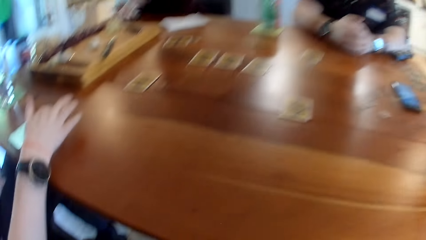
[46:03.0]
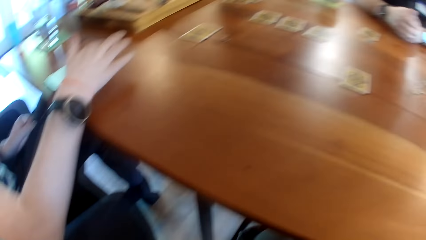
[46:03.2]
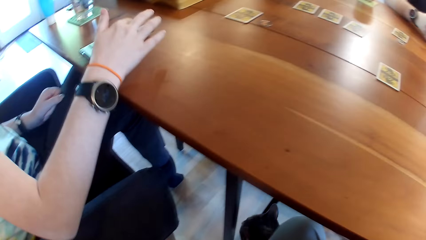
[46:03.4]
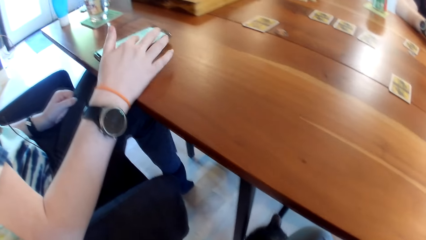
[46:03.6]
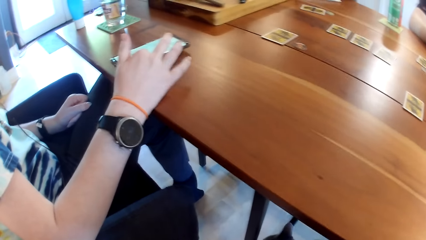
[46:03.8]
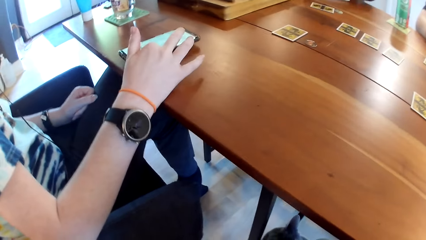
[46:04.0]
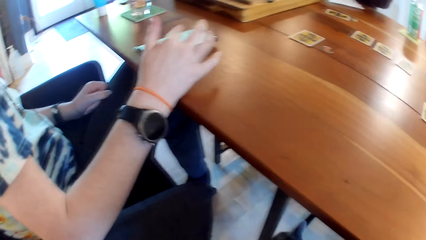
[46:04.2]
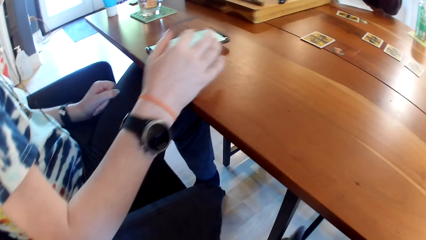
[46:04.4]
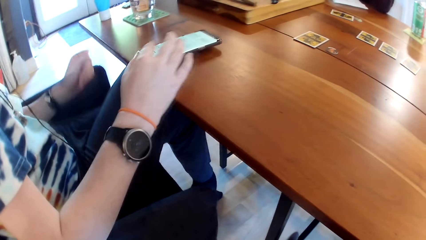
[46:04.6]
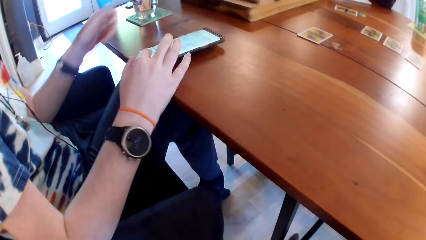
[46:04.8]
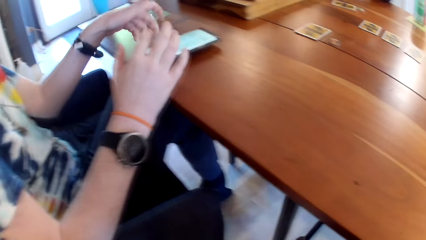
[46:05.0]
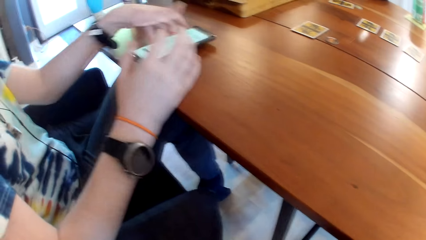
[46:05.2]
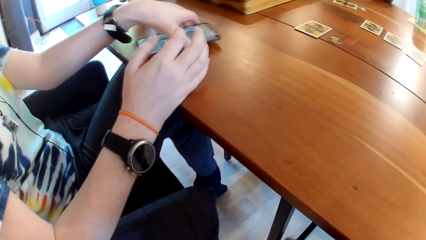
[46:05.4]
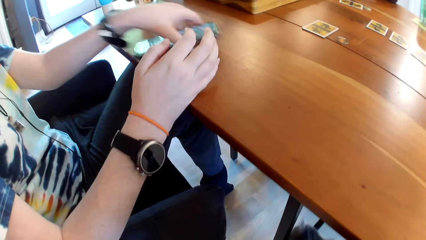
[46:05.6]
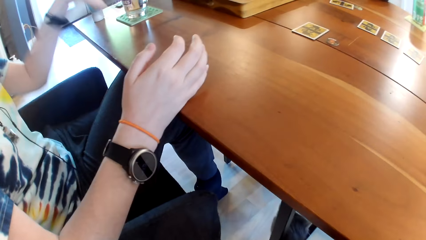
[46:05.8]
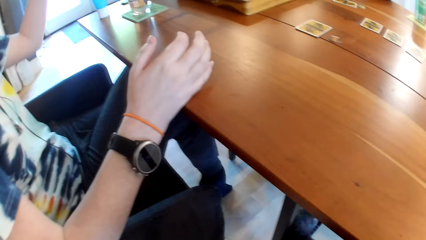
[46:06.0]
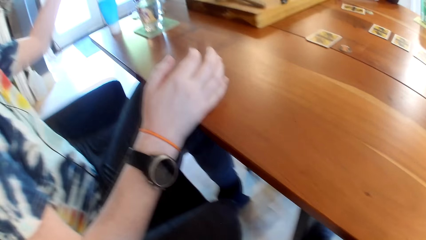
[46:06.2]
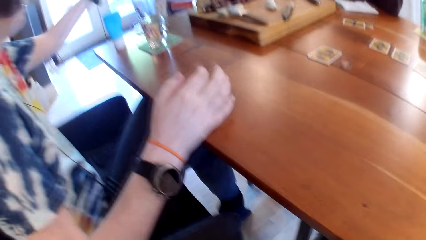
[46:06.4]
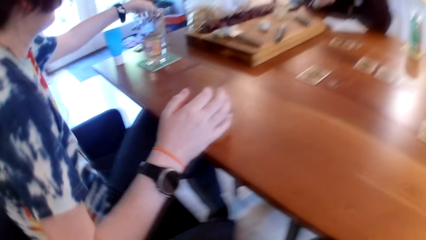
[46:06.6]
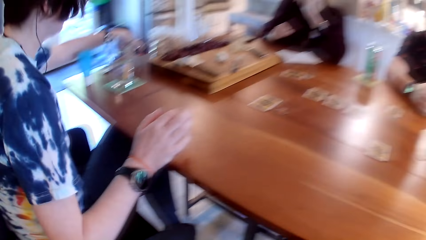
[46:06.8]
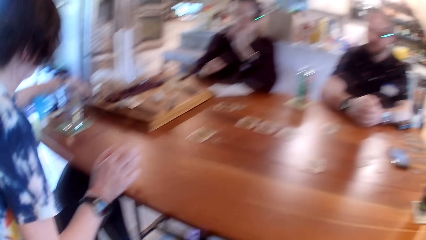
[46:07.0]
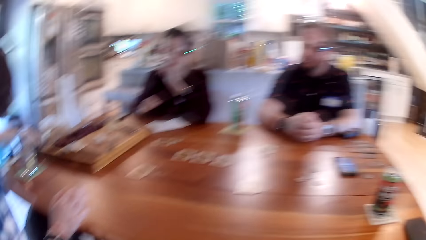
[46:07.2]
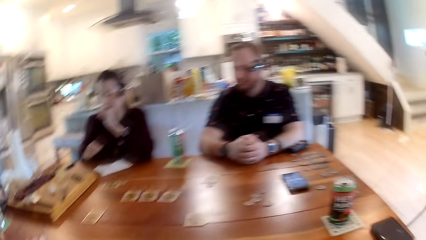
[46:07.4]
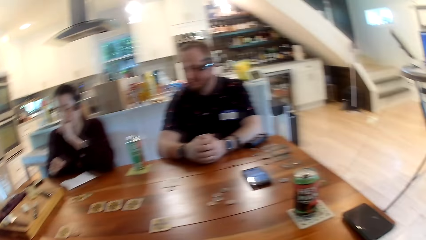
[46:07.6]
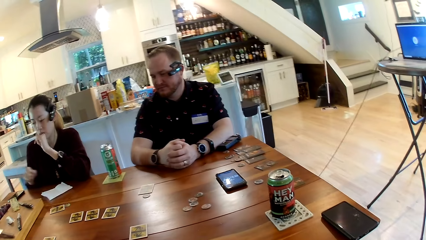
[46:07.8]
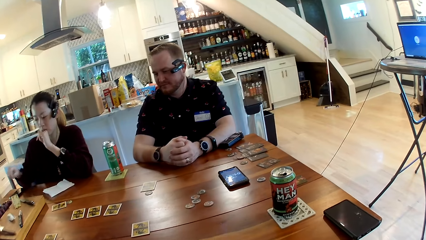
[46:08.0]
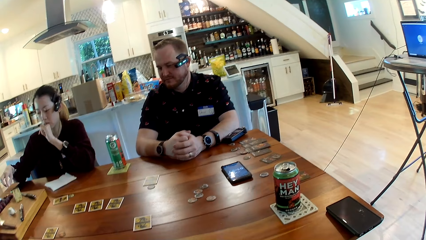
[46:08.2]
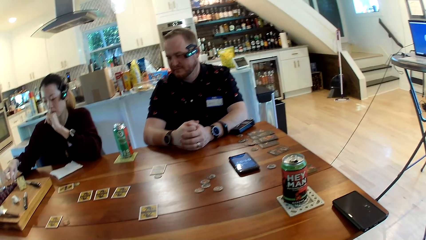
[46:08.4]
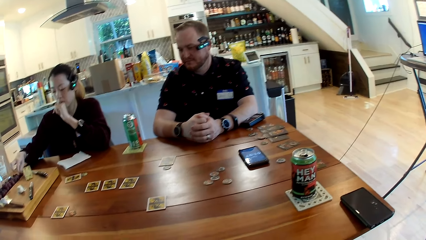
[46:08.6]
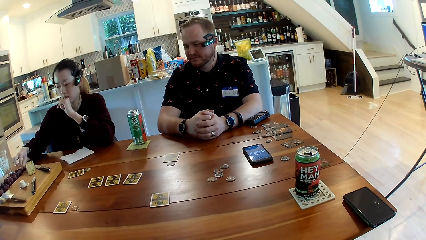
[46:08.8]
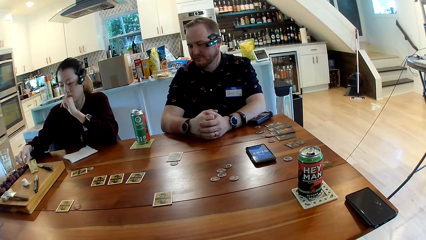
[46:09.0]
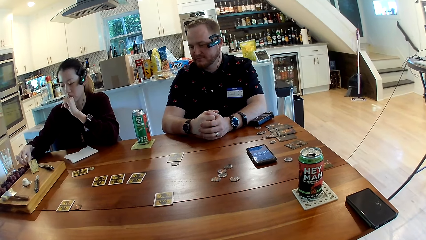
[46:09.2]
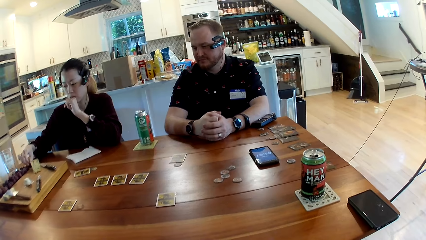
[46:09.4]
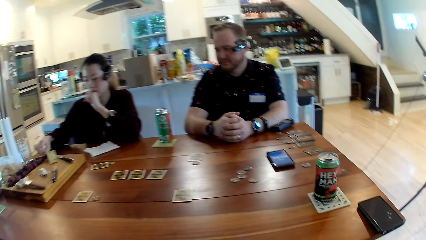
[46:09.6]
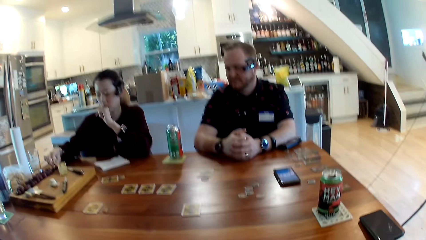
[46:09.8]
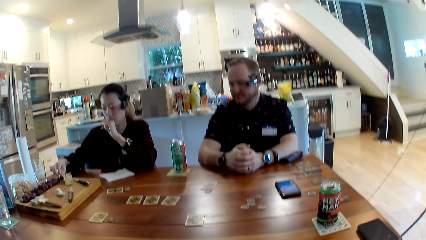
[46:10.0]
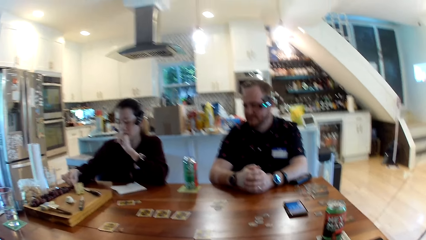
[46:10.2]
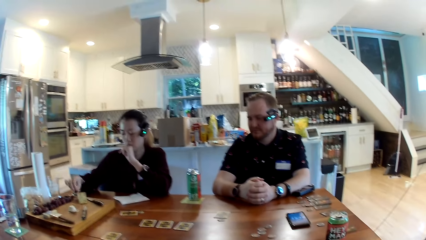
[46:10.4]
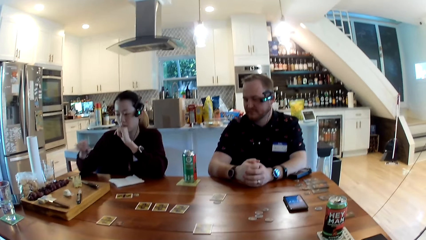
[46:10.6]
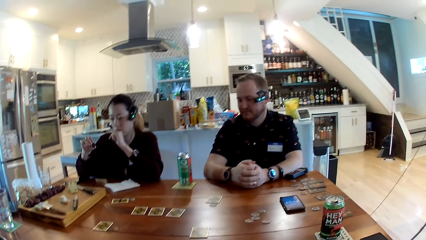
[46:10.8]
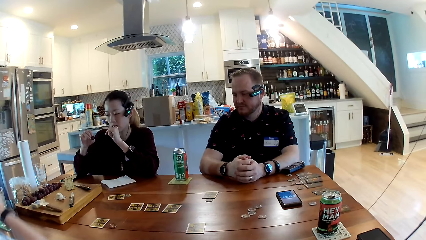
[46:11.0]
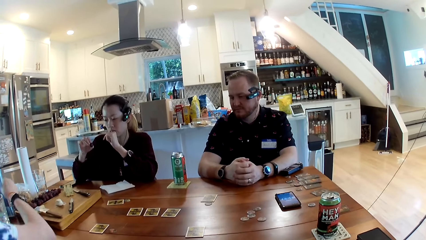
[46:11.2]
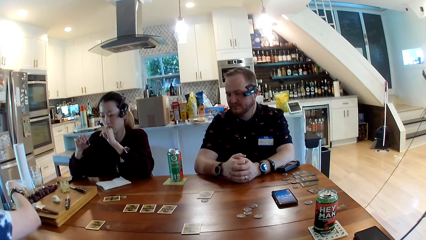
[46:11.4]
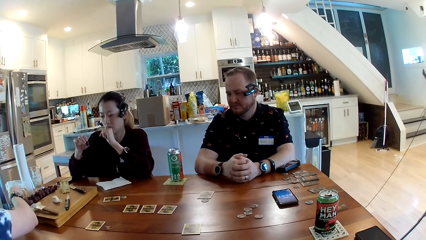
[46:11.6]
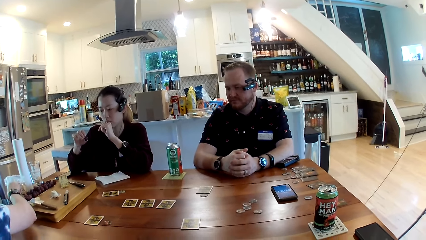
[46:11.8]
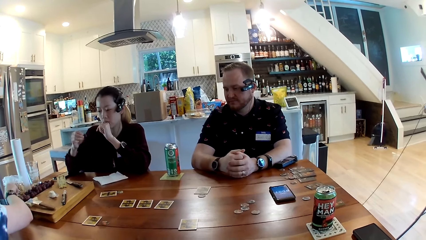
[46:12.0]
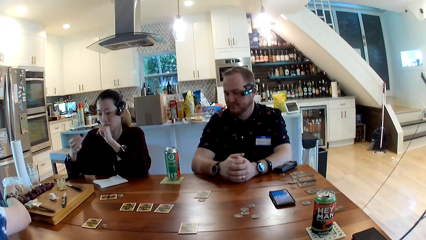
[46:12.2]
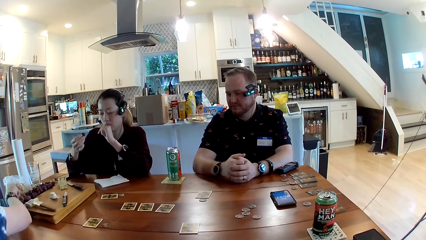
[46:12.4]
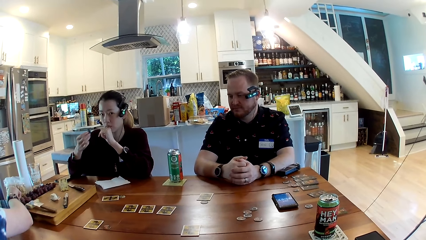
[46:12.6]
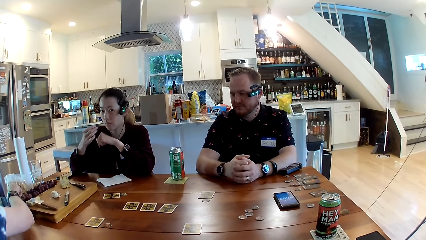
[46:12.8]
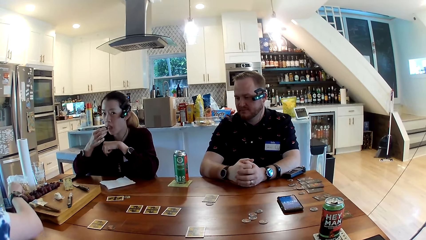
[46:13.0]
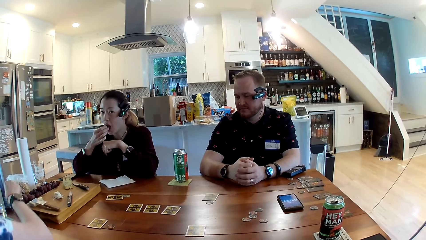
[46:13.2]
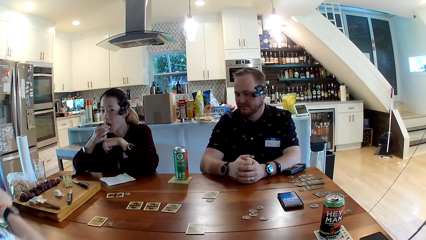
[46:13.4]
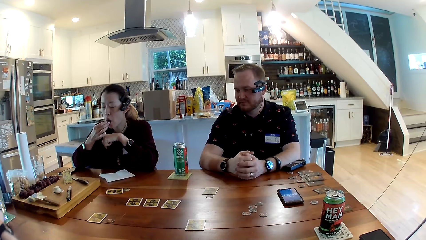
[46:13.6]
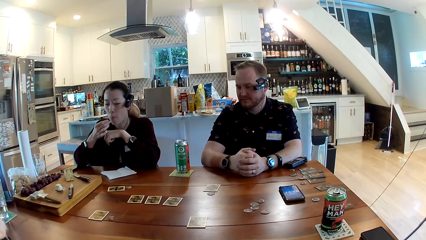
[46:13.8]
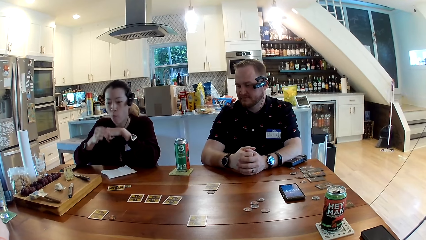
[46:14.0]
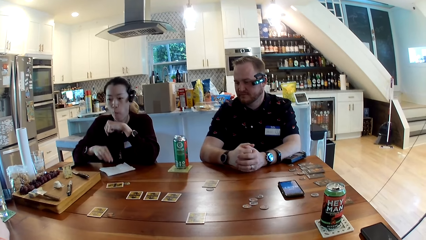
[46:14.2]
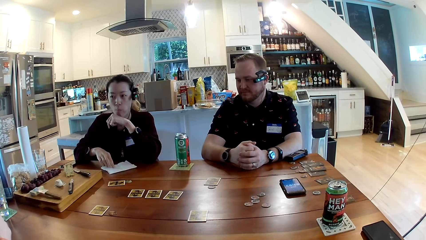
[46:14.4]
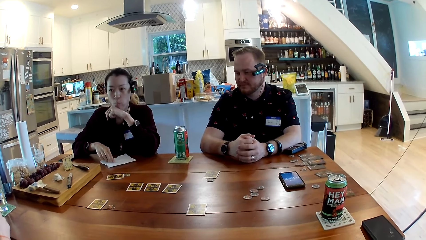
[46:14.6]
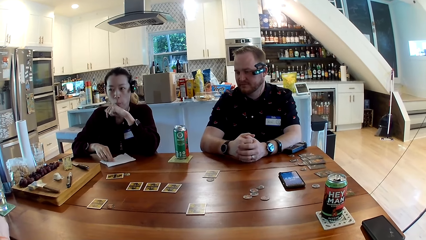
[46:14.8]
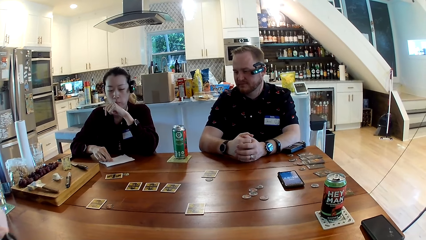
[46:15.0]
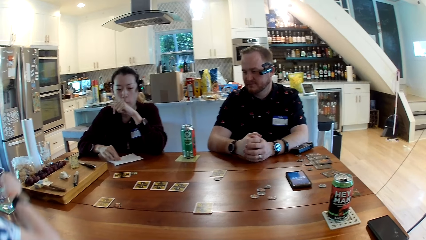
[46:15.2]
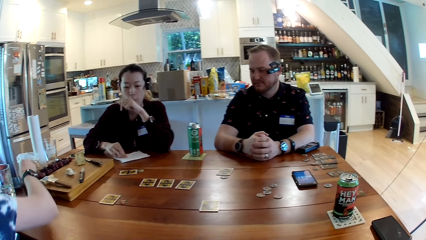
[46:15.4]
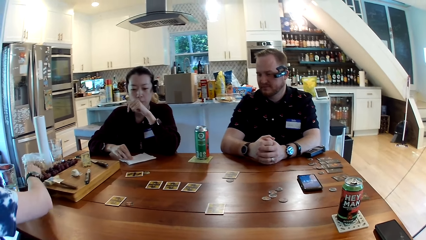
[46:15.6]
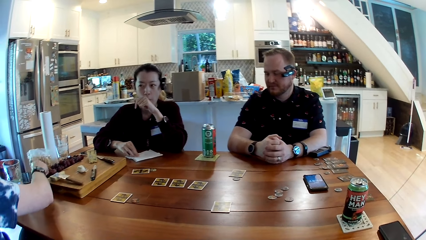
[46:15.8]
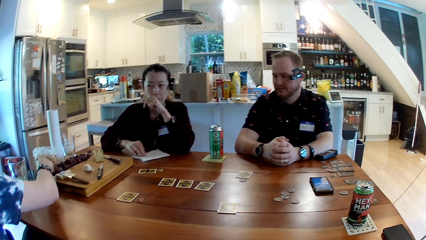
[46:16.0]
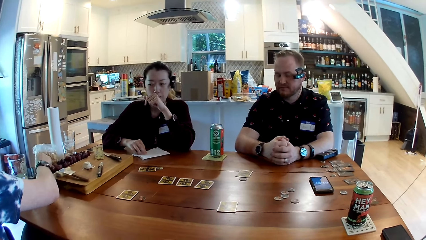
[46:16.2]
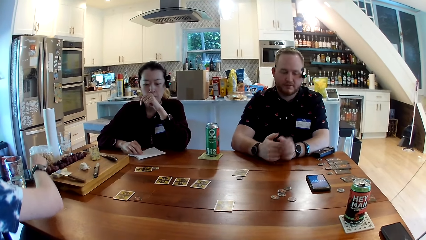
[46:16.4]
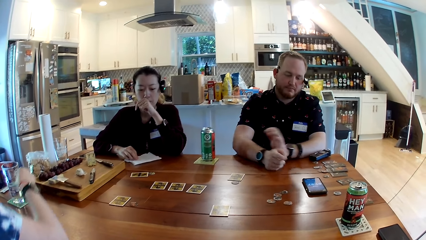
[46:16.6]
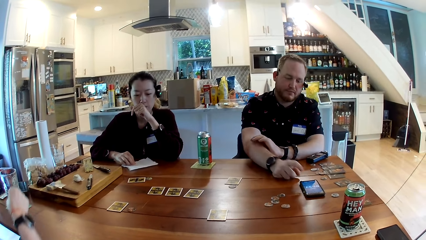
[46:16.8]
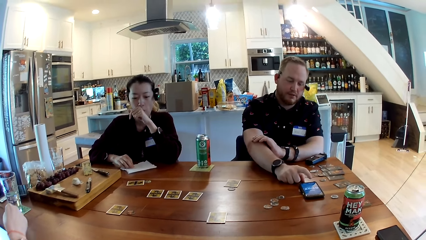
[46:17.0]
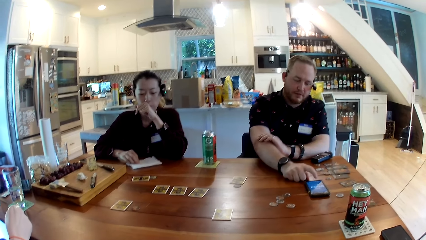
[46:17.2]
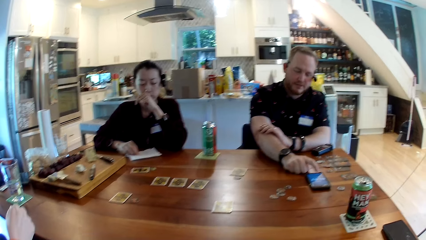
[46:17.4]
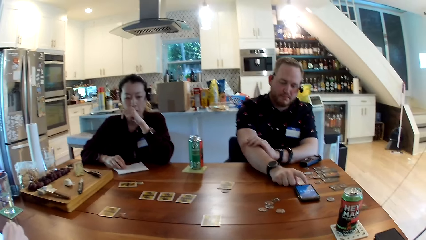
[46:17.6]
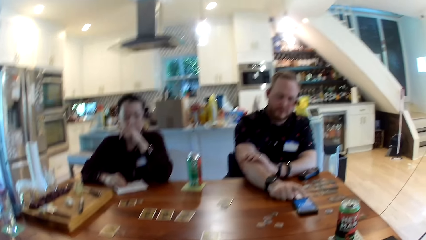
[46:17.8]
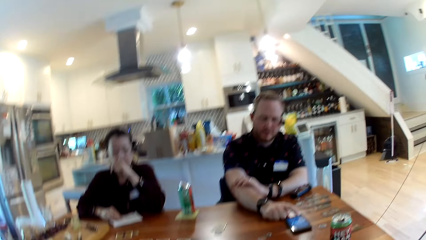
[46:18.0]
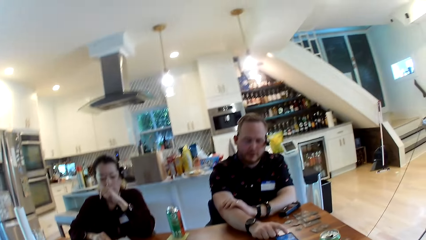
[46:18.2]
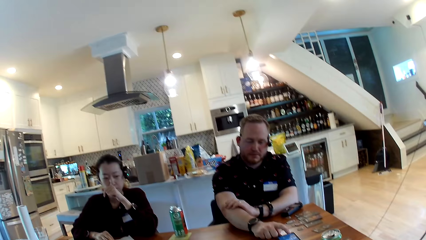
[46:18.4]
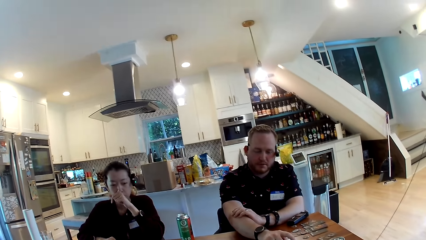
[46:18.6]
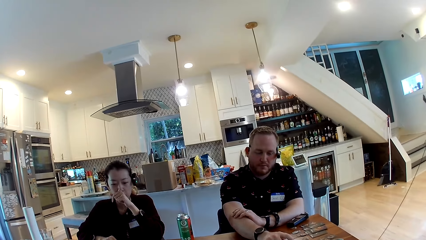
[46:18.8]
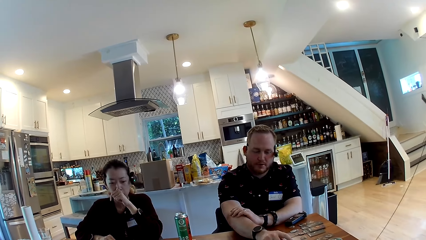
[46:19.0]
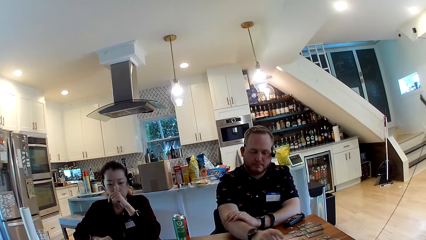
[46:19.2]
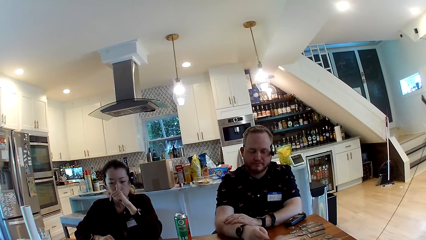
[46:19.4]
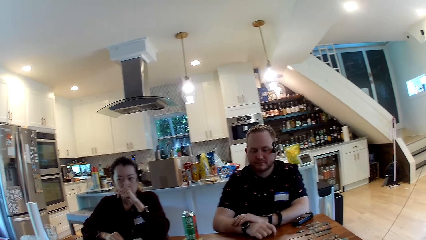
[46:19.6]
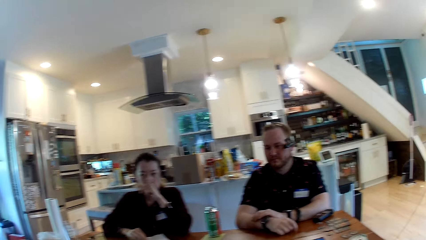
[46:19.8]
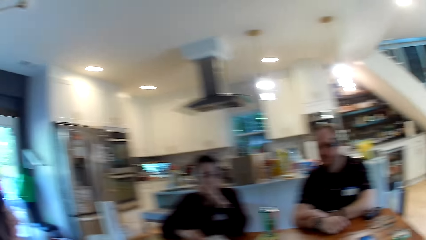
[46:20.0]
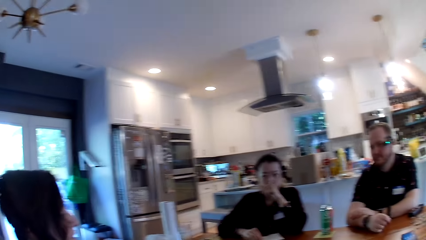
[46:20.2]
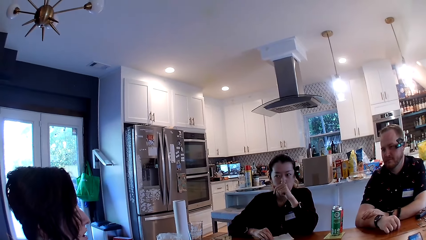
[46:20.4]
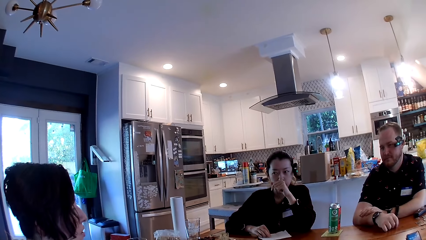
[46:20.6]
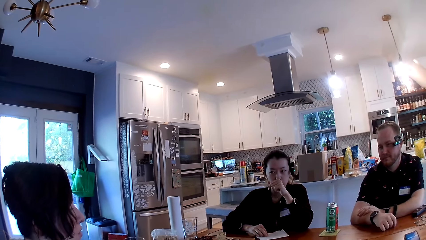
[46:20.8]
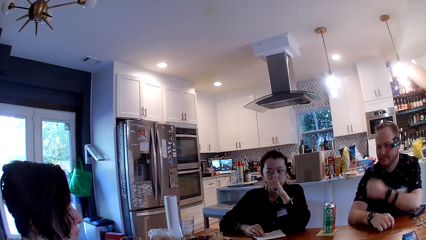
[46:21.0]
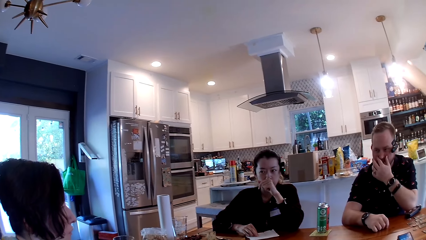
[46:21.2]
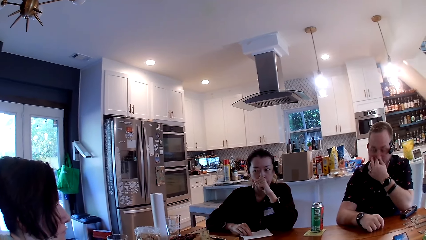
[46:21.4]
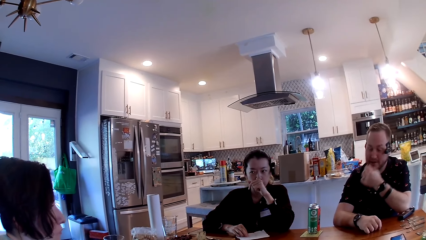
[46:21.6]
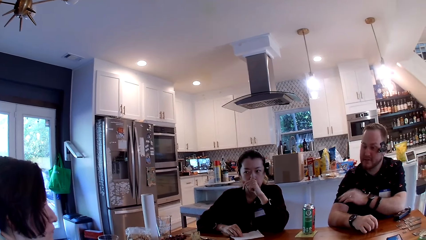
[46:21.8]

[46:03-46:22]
A woman presses a phone with her right hand. She carries the phone with her left hand, and drops the phone on the table beside a wooden tray with her left hand. Another woman picks up a nut from the table with her right hand. The first woman picks up a nut from the table with her right hand. The other woman eats the nut with her right hand. A man touches a phone on the table with his right hand.
